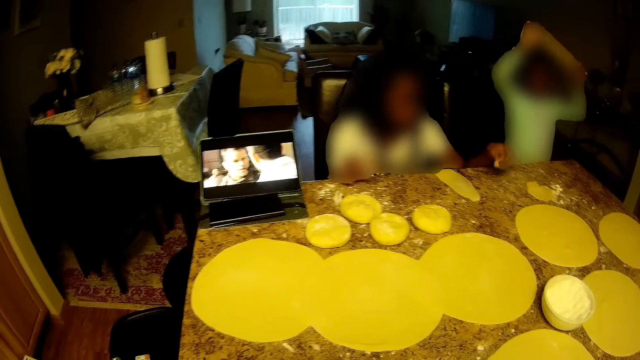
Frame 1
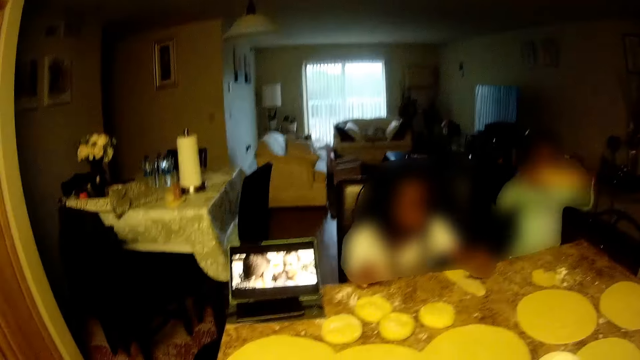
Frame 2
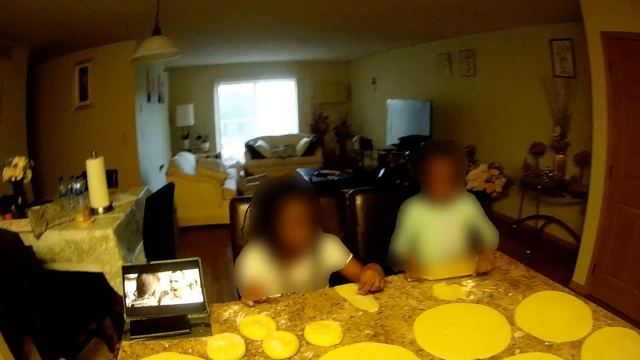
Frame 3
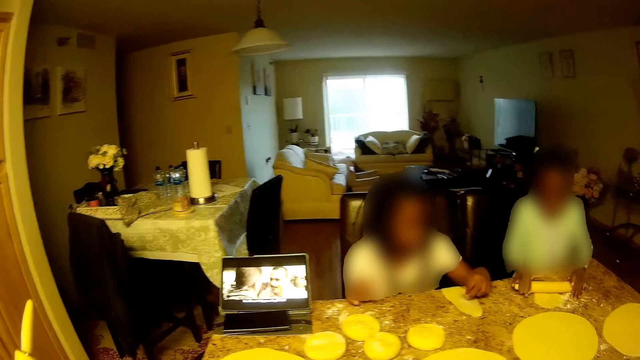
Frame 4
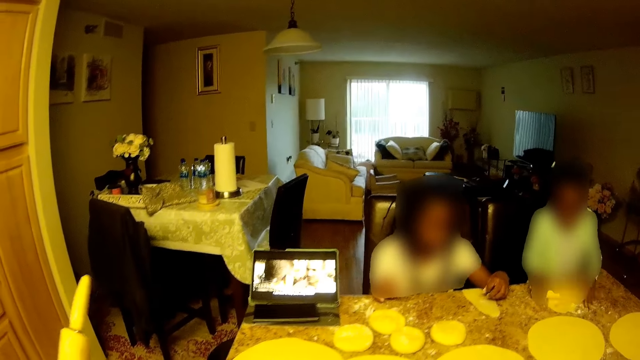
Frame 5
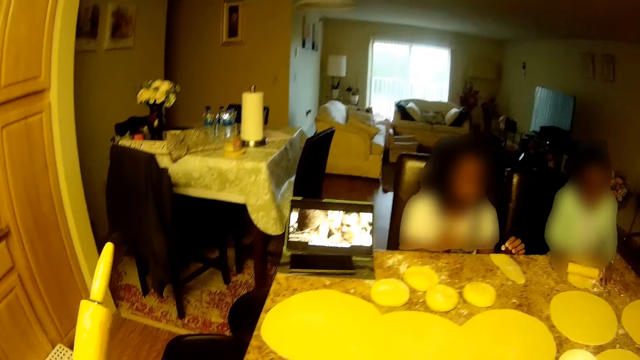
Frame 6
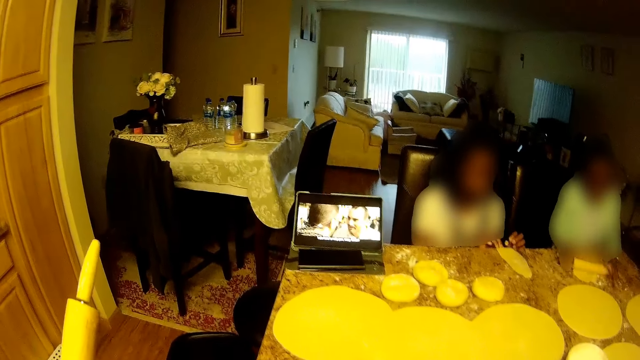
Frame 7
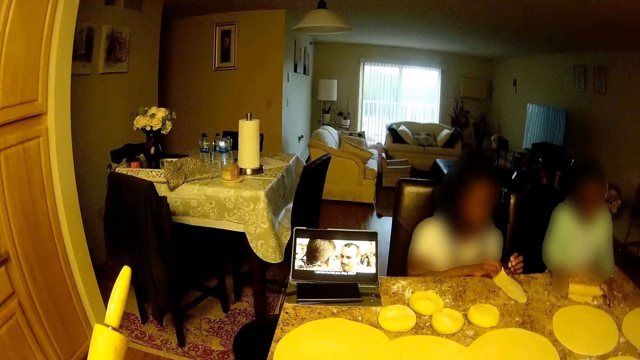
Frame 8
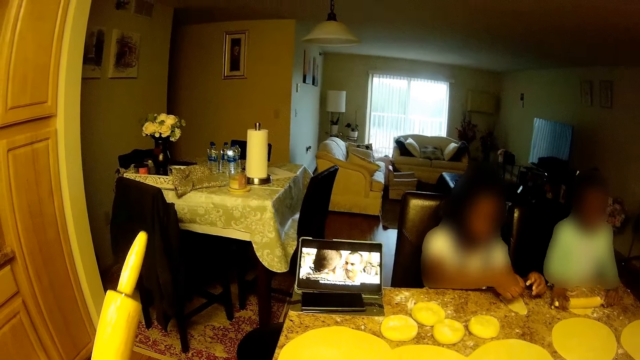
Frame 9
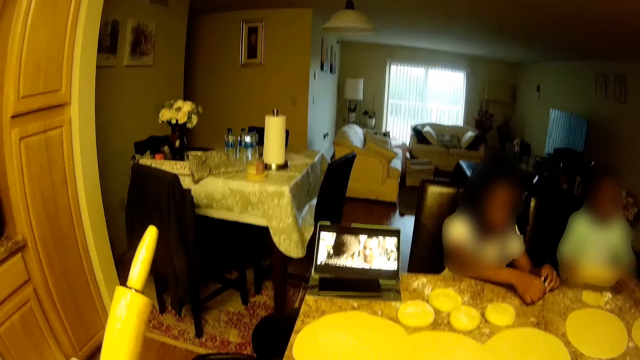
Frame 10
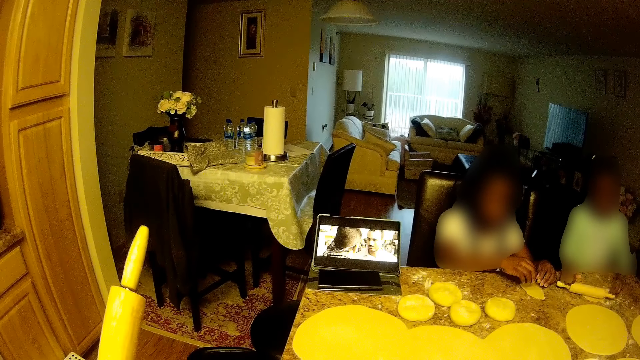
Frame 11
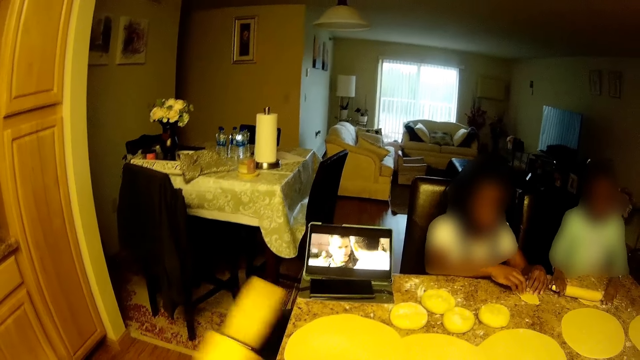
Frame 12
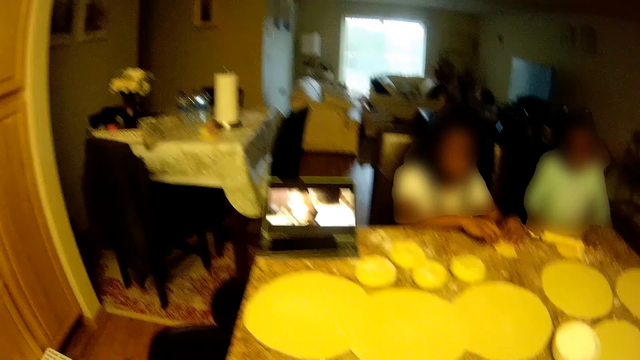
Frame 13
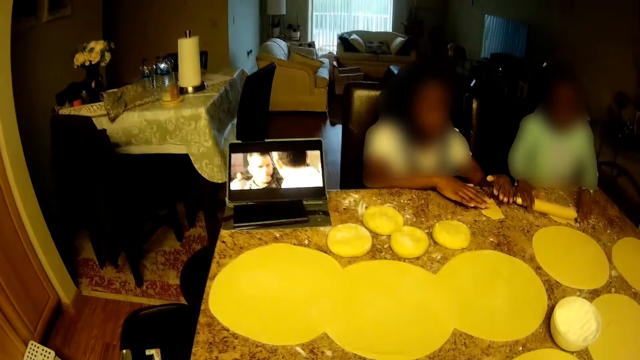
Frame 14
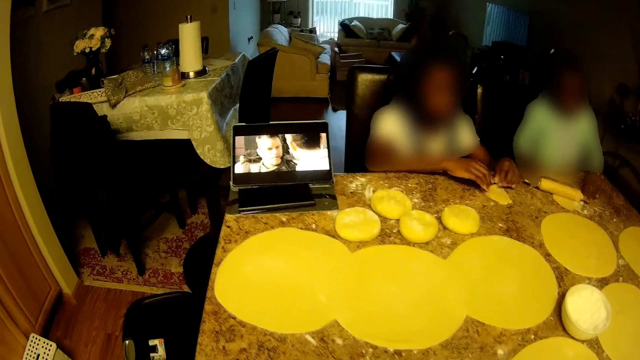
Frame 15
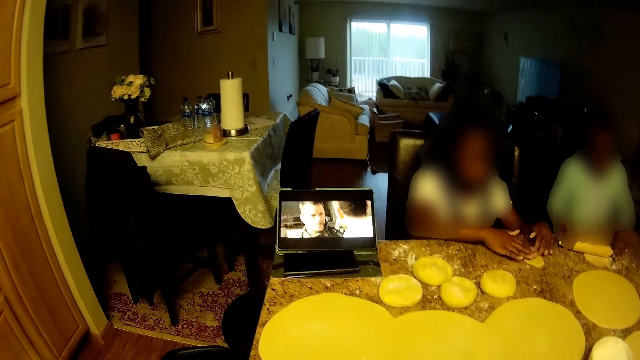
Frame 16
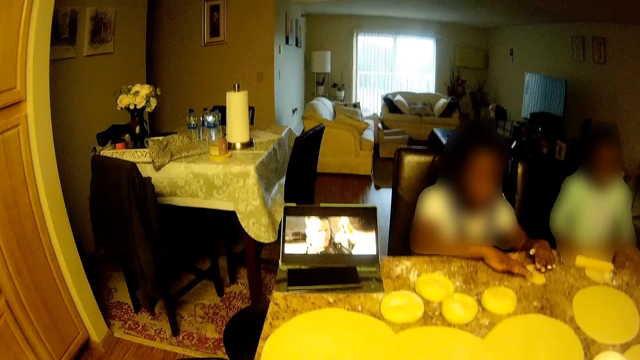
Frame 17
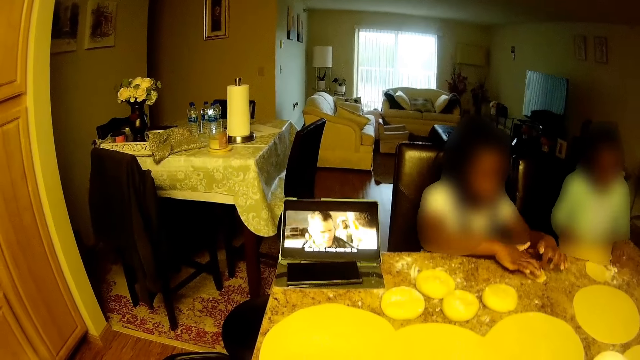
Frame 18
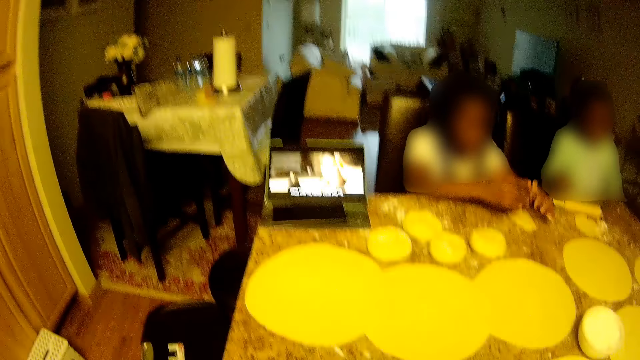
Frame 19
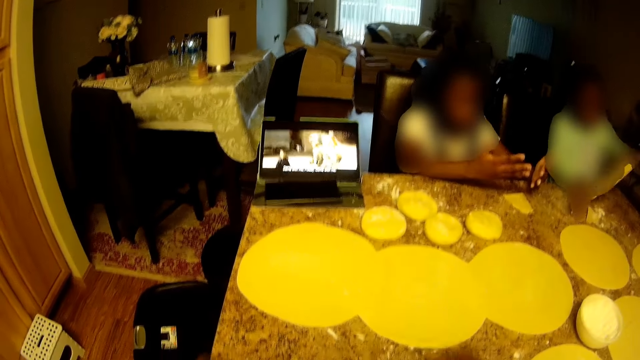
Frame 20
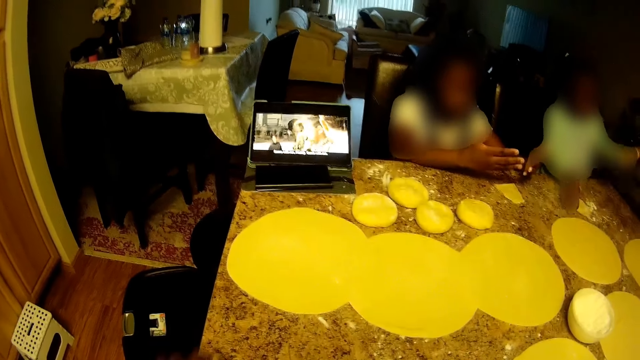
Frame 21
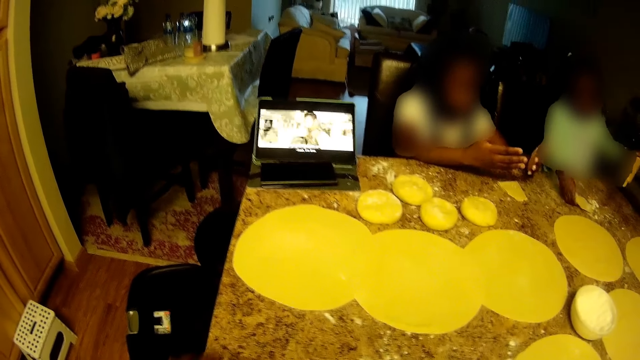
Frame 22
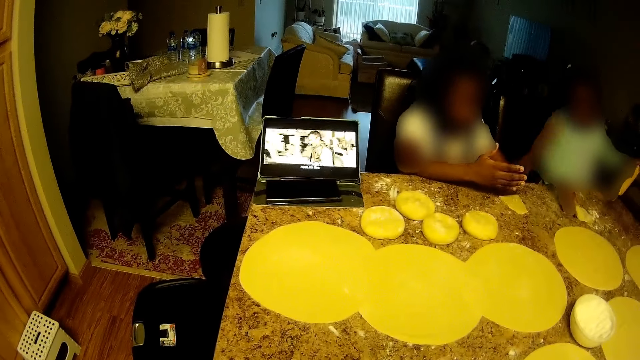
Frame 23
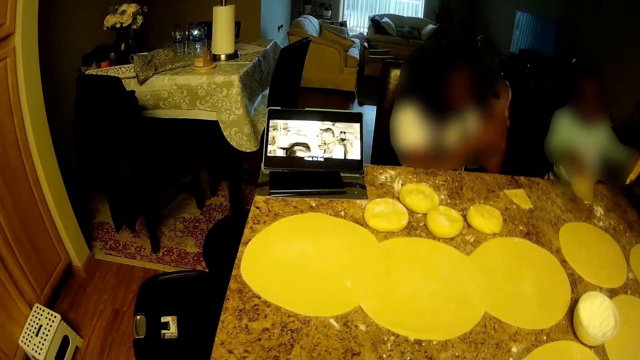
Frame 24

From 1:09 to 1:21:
The child holds the rolling pin with both hands. The camera wearer watches the movie and holds the rolling pin. The child kneads the dough with the rolling pin in both hands. The other child holds the dough with both hands. The camera wearer rolls the dough.

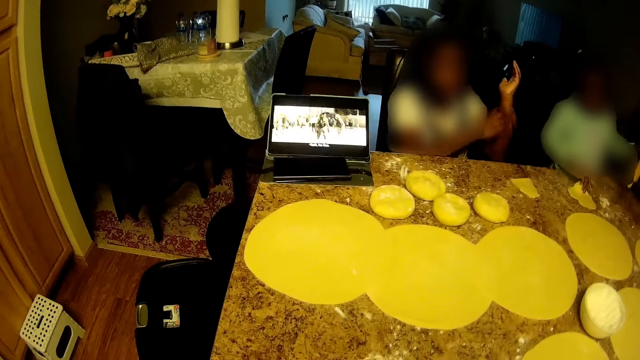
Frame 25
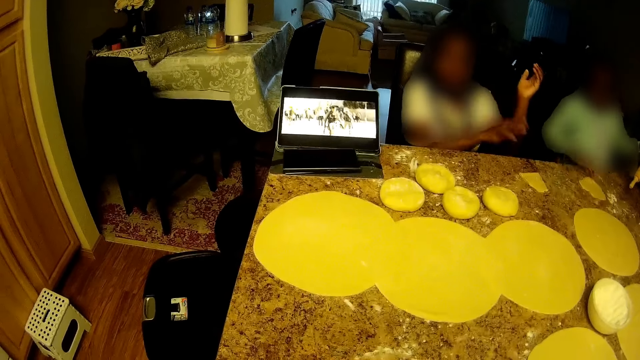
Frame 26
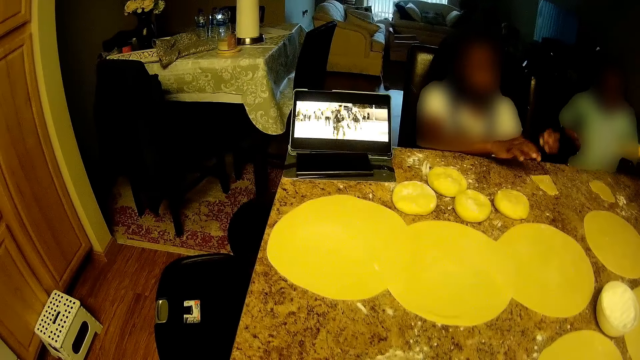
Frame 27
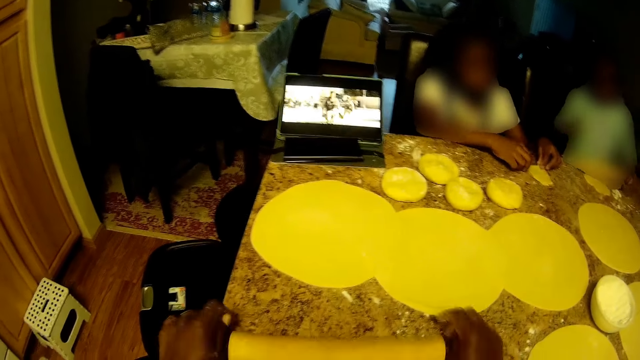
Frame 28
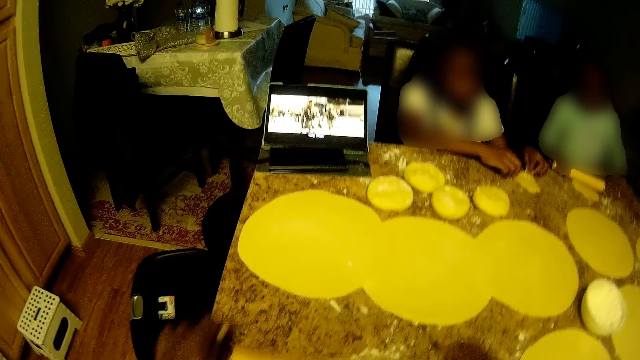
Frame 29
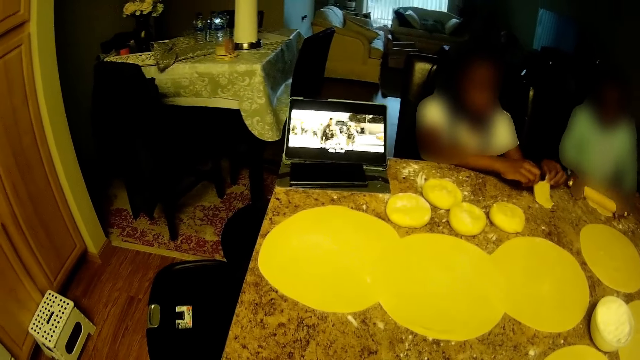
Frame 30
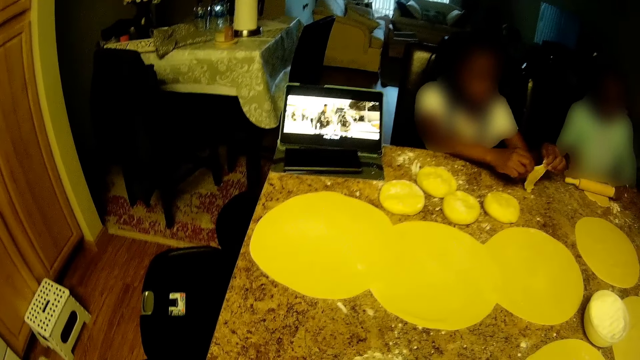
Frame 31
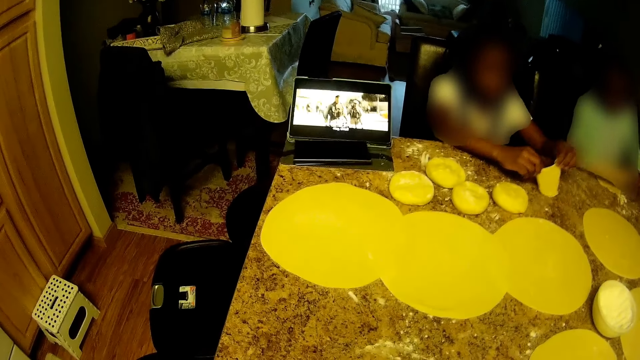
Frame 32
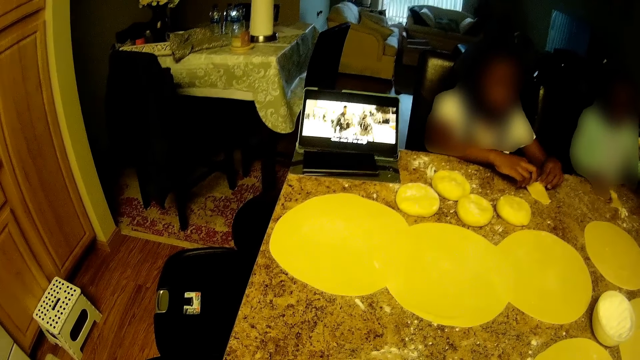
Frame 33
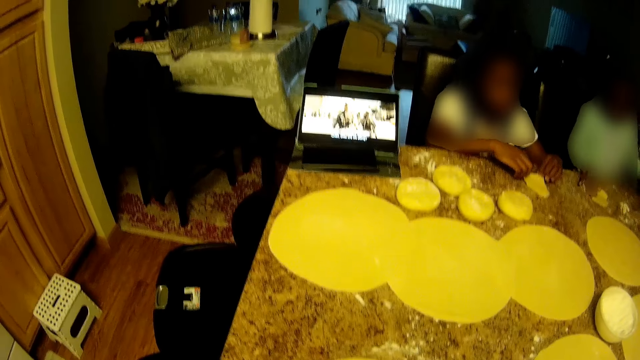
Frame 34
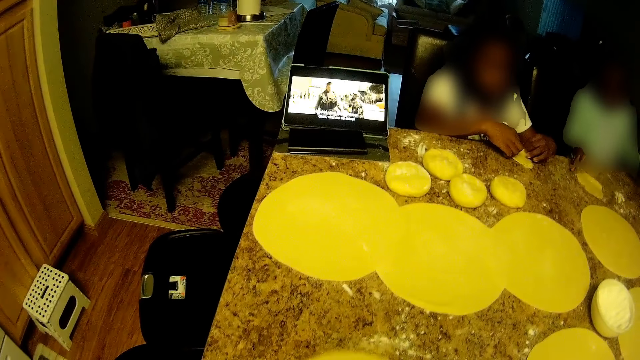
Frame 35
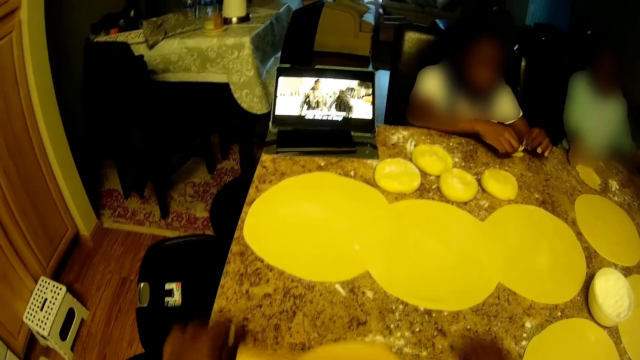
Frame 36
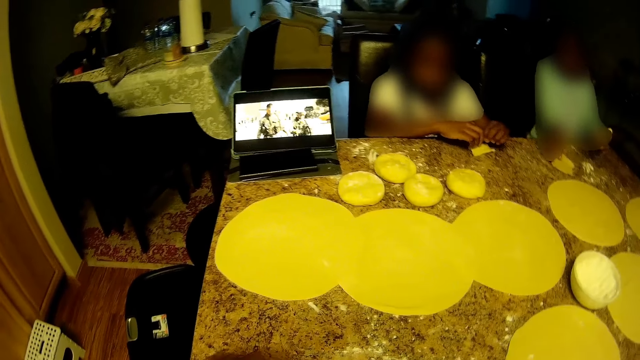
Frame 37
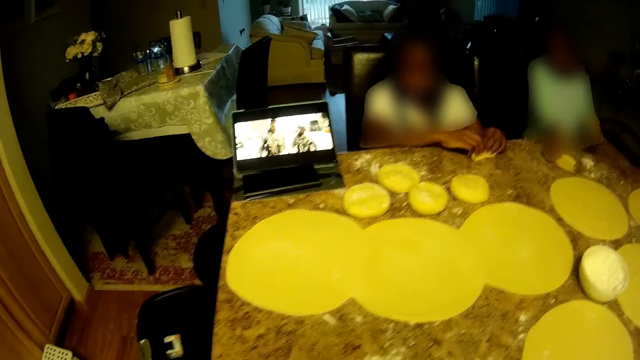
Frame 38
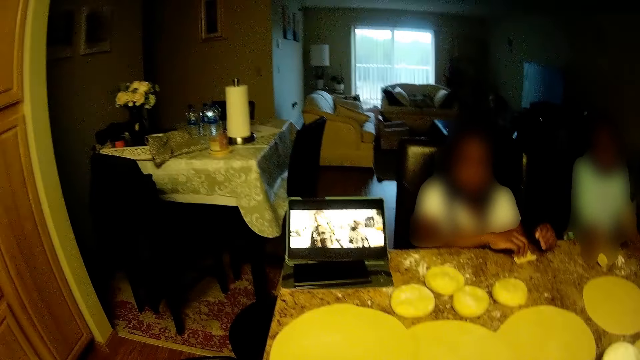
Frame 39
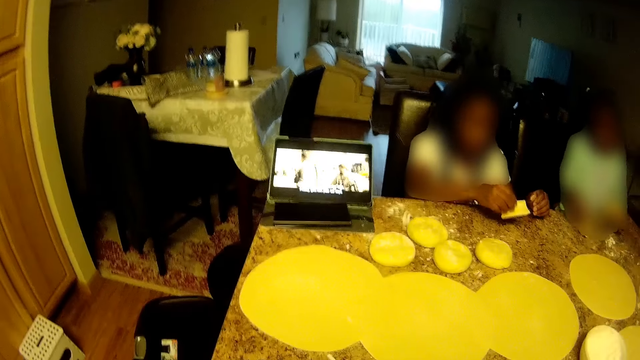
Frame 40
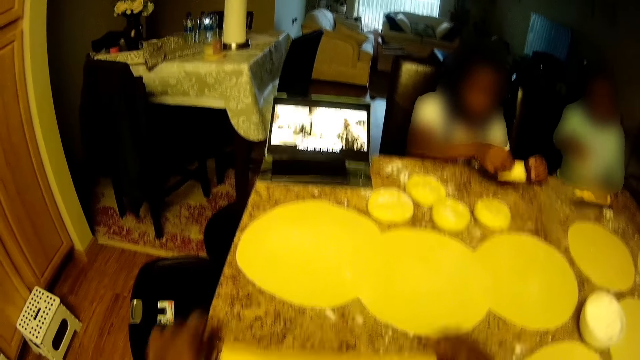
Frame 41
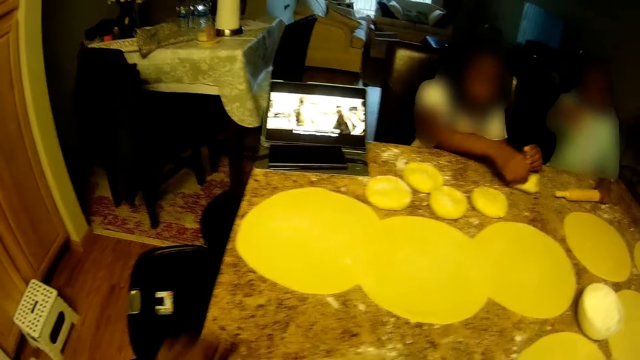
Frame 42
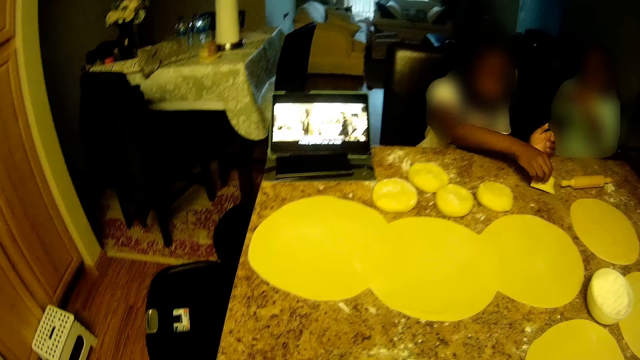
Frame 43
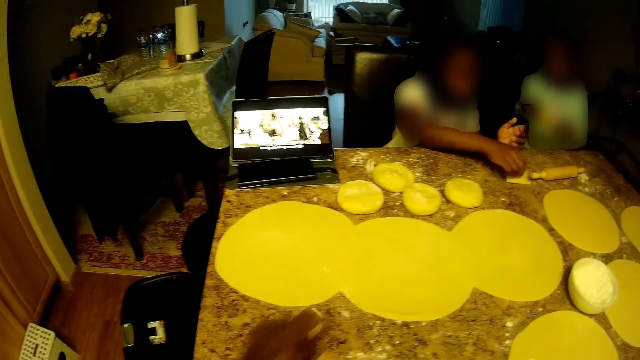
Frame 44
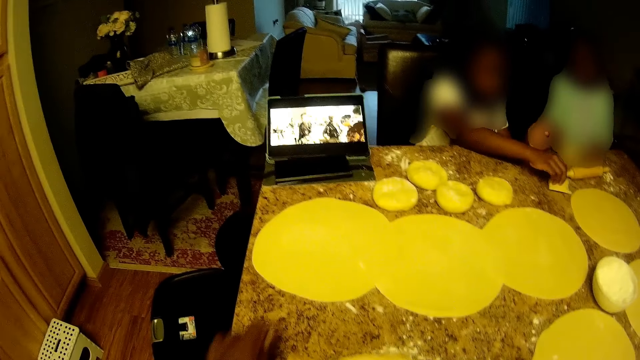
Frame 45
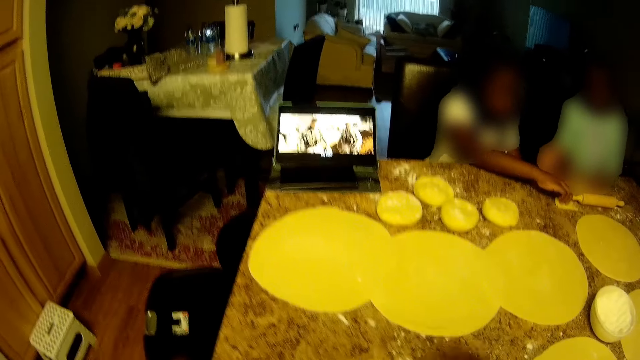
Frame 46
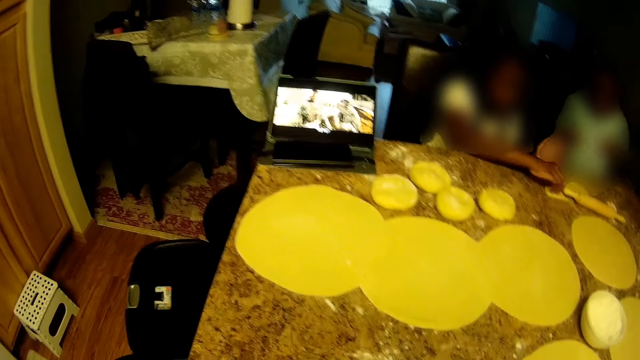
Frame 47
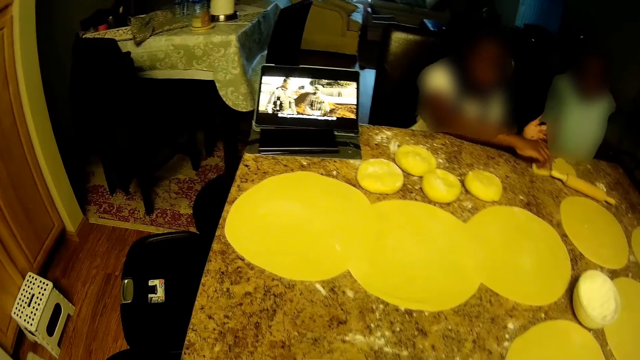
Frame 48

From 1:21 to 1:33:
The camera wearer kneads dough with a rolling pin in both hands. The child holds the dough with her right hand. The child drops the rolling pin with her left hand.
